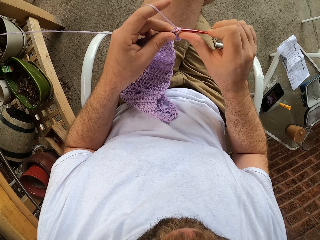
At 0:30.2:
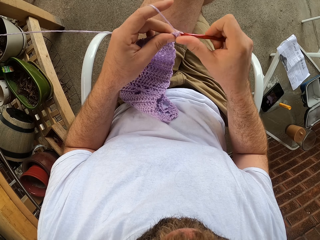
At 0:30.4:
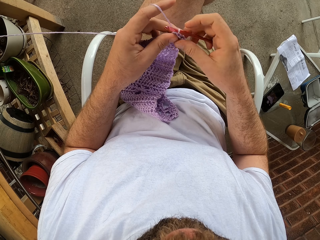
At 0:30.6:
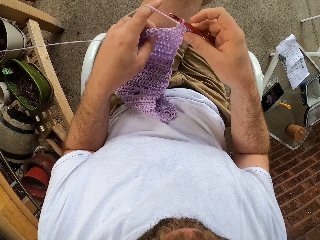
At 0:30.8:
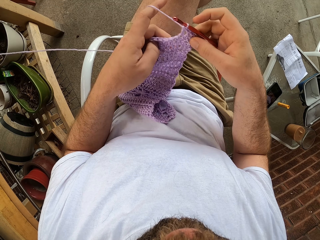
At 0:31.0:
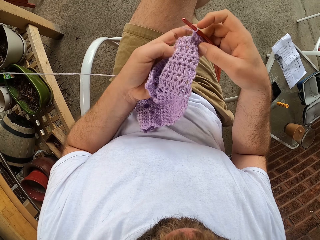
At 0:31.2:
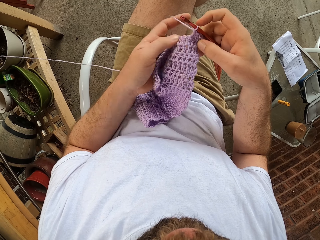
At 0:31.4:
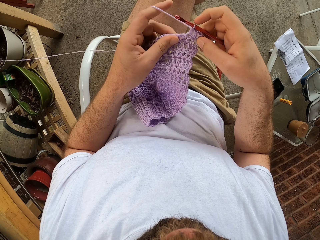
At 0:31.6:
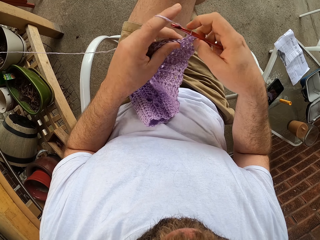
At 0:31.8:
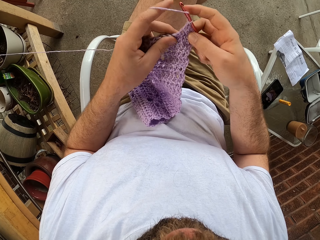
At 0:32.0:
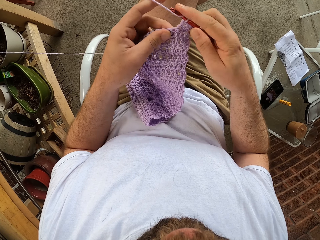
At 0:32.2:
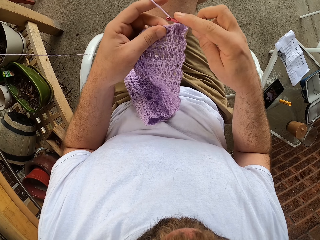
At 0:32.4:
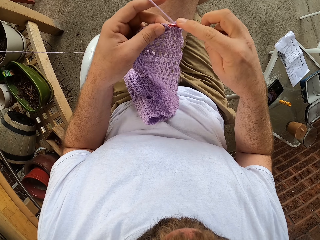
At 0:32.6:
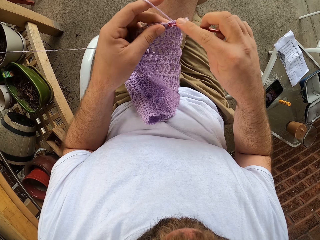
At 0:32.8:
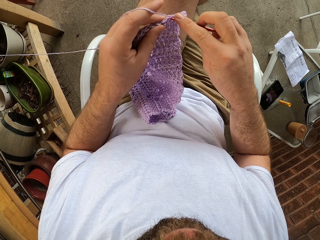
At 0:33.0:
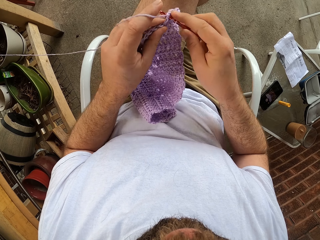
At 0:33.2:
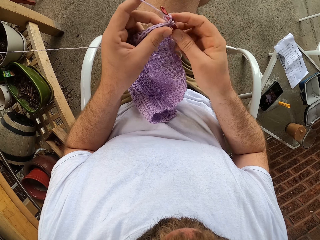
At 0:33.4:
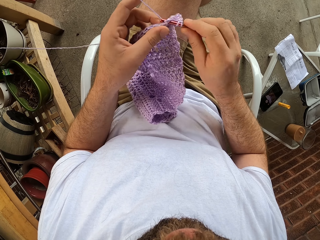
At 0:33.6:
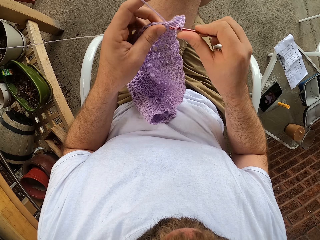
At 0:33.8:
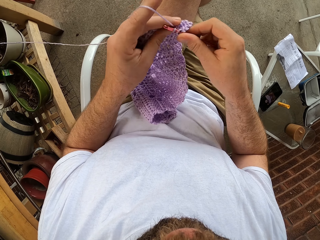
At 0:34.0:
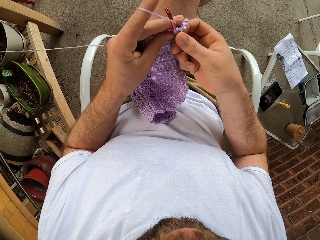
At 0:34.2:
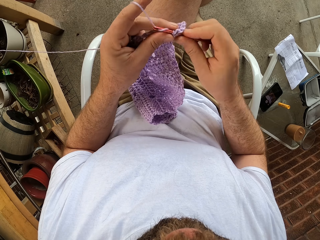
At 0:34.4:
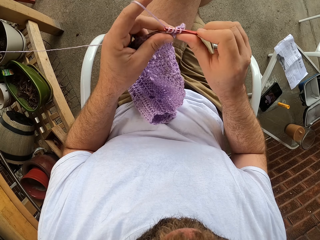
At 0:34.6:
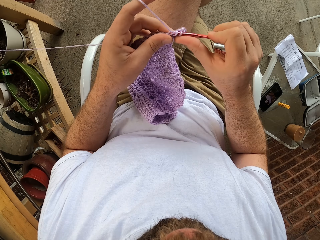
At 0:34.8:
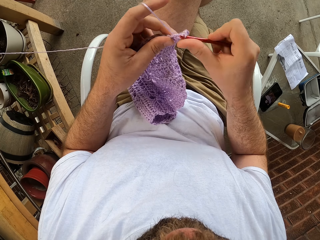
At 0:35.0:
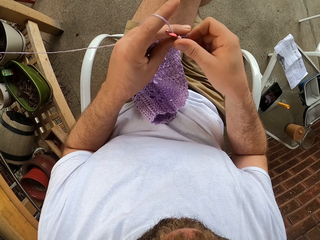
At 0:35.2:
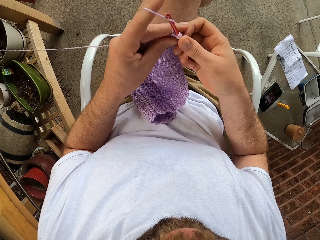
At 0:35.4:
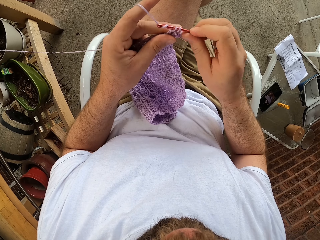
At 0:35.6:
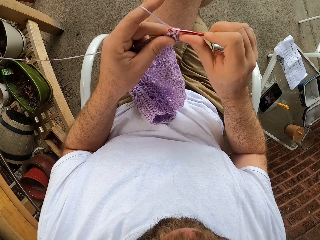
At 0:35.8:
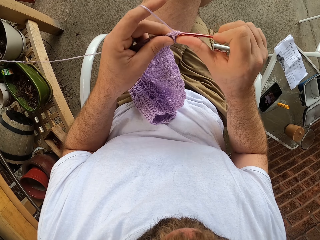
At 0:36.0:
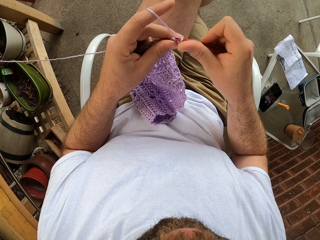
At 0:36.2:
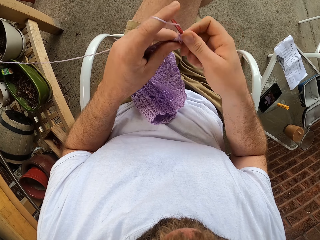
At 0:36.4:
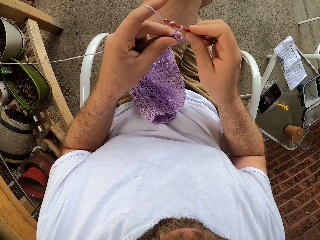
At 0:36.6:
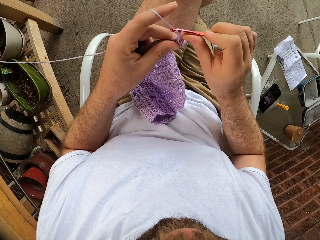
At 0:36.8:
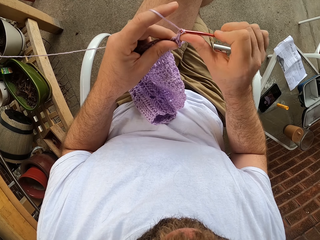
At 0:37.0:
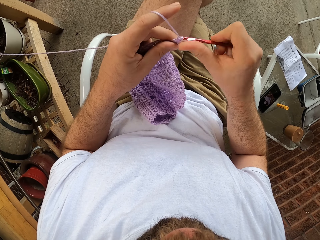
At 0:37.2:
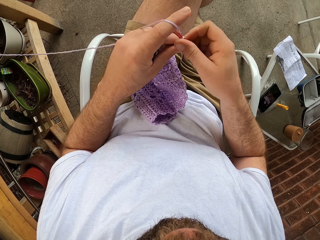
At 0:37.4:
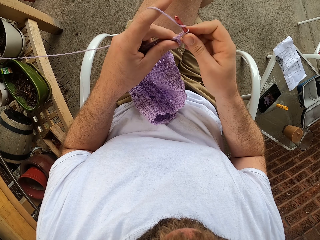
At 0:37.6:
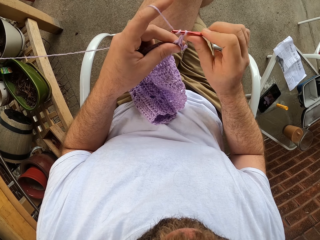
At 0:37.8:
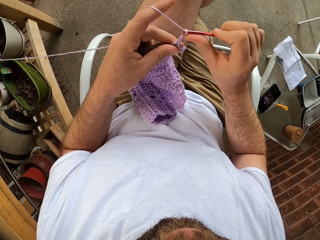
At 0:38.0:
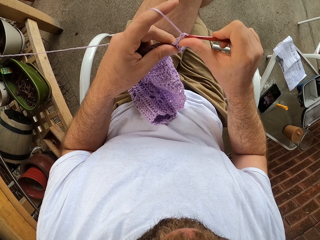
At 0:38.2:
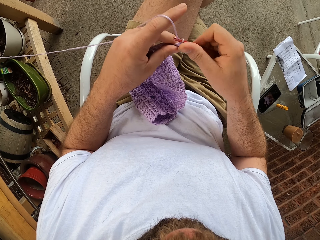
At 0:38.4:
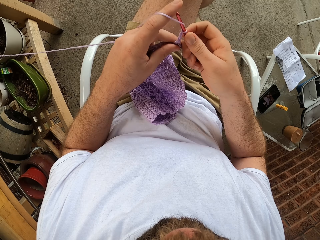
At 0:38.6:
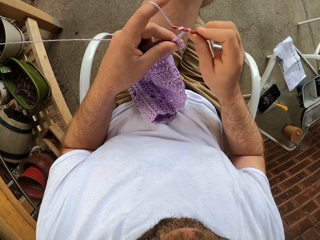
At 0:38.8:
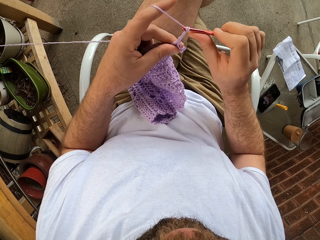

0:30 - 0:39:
The camera wearer straightens the fabric. They crochet.

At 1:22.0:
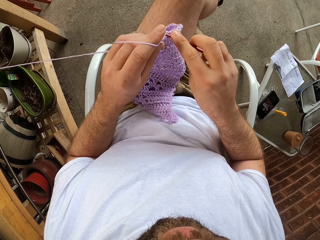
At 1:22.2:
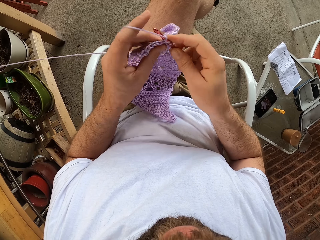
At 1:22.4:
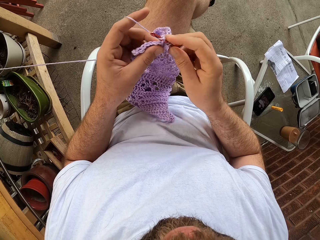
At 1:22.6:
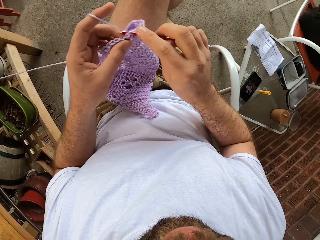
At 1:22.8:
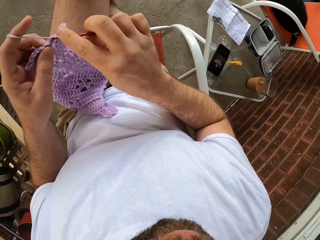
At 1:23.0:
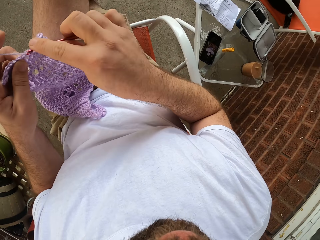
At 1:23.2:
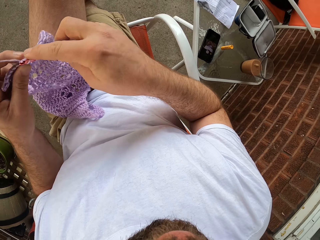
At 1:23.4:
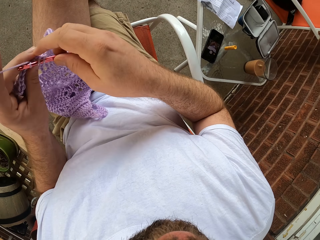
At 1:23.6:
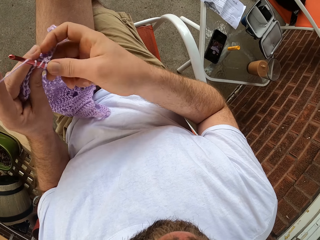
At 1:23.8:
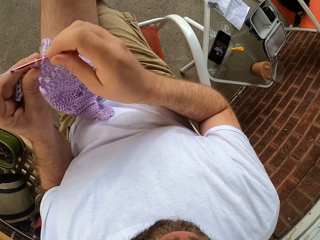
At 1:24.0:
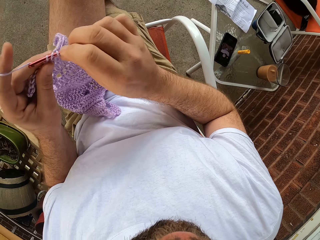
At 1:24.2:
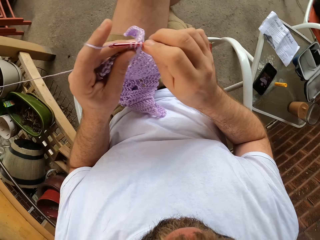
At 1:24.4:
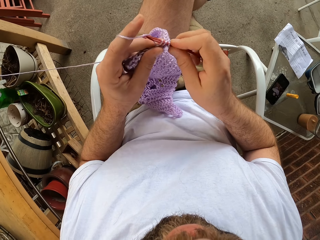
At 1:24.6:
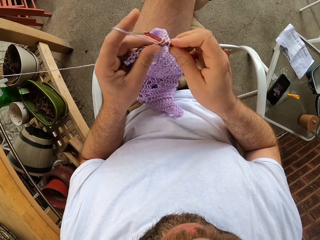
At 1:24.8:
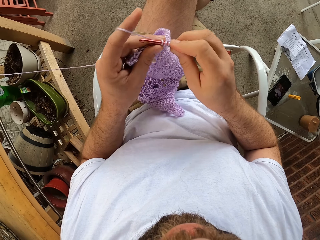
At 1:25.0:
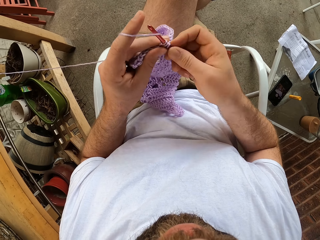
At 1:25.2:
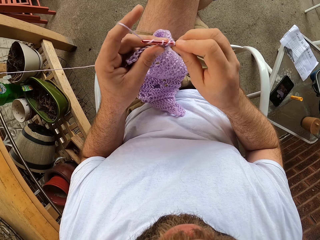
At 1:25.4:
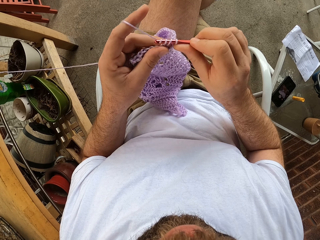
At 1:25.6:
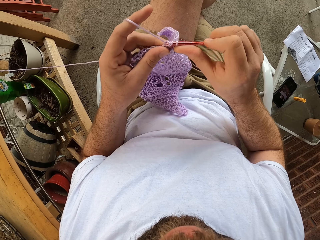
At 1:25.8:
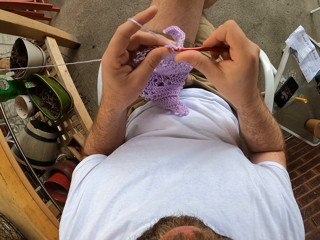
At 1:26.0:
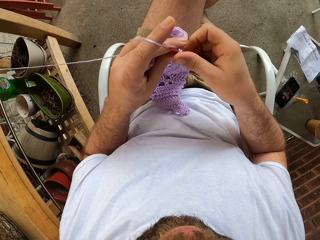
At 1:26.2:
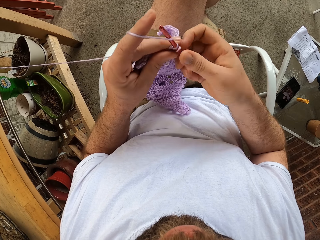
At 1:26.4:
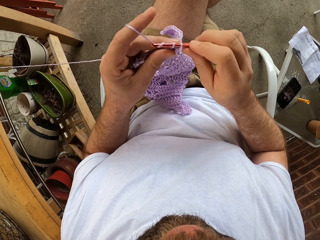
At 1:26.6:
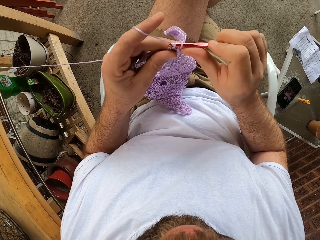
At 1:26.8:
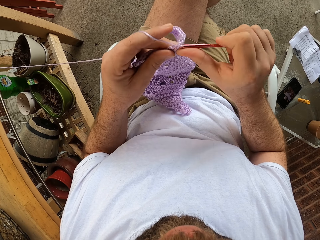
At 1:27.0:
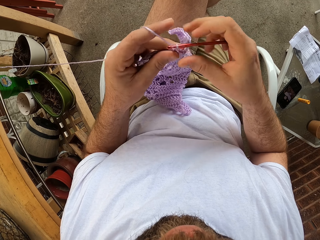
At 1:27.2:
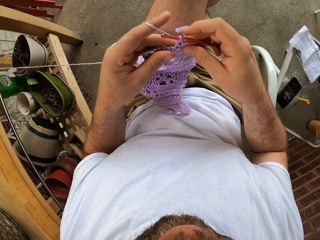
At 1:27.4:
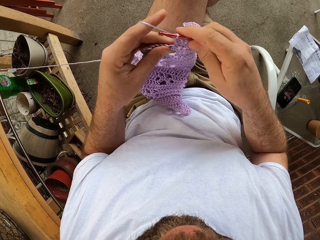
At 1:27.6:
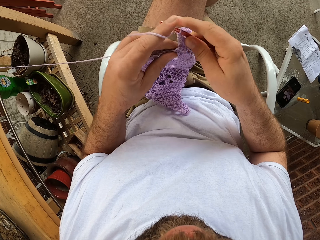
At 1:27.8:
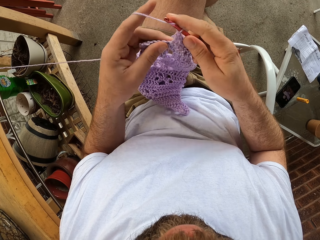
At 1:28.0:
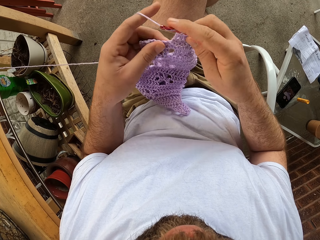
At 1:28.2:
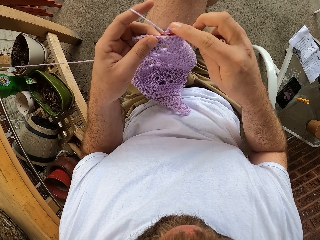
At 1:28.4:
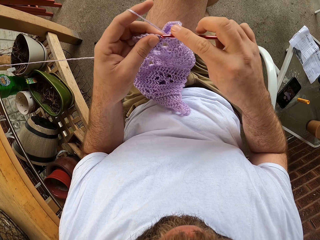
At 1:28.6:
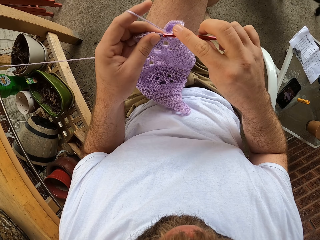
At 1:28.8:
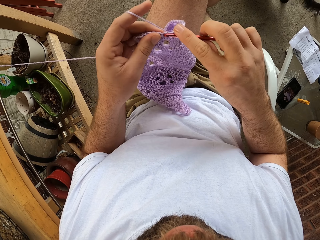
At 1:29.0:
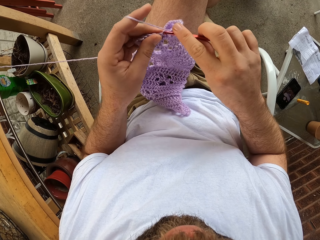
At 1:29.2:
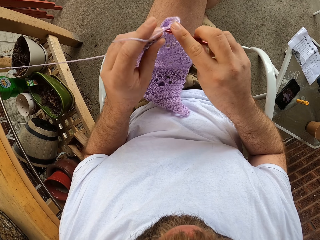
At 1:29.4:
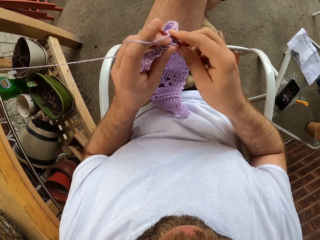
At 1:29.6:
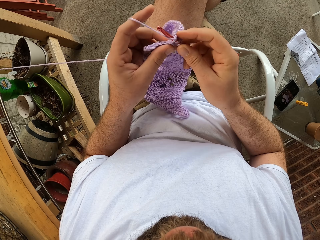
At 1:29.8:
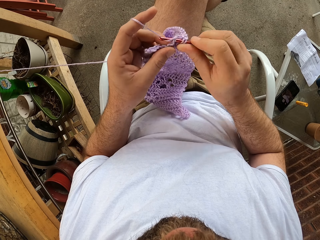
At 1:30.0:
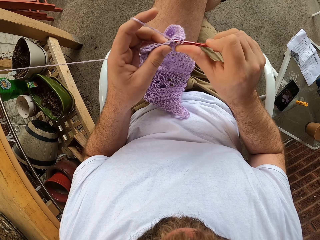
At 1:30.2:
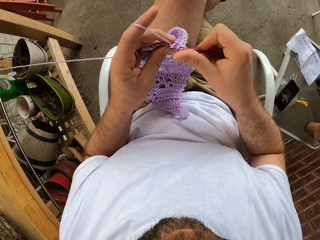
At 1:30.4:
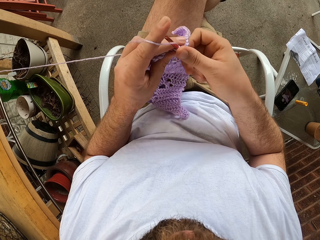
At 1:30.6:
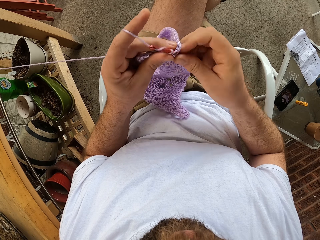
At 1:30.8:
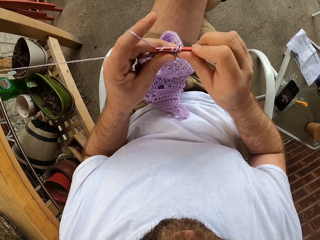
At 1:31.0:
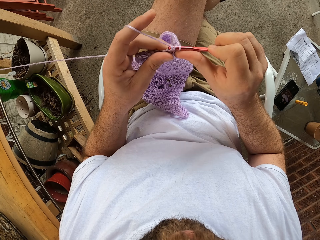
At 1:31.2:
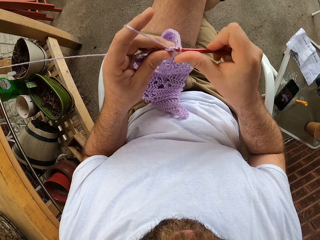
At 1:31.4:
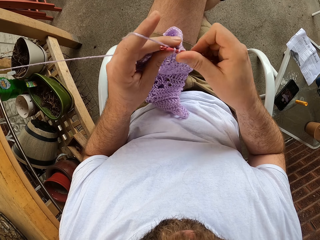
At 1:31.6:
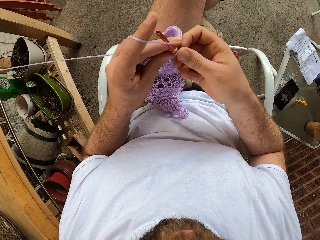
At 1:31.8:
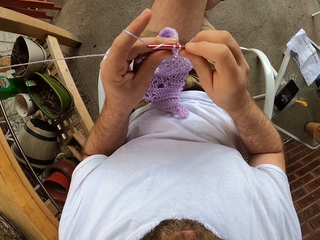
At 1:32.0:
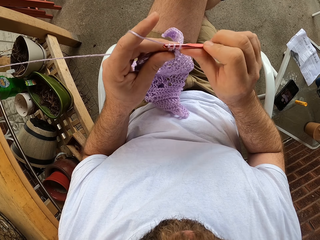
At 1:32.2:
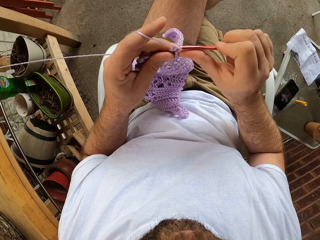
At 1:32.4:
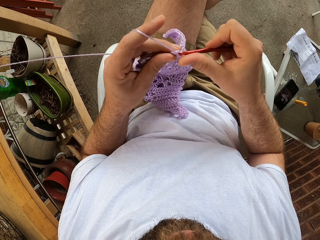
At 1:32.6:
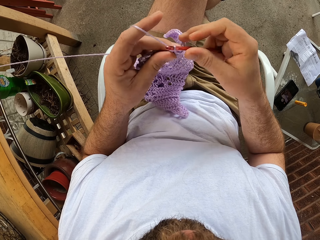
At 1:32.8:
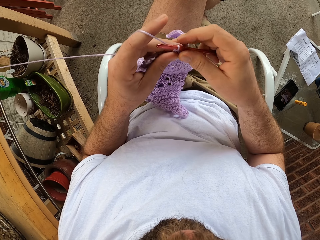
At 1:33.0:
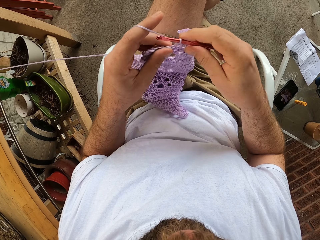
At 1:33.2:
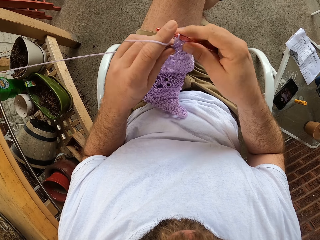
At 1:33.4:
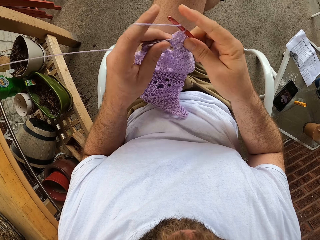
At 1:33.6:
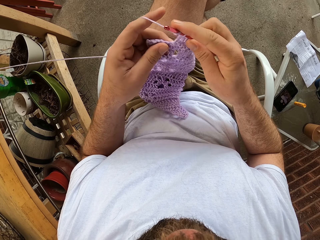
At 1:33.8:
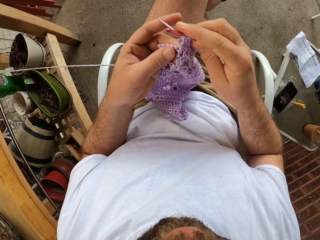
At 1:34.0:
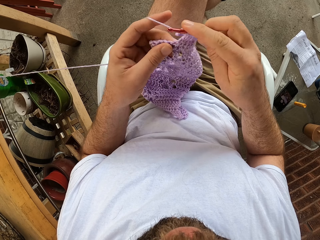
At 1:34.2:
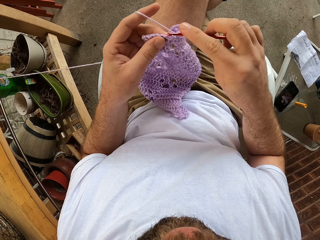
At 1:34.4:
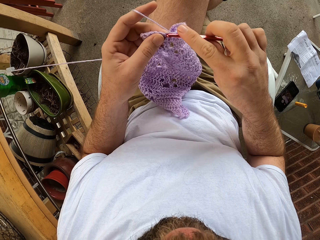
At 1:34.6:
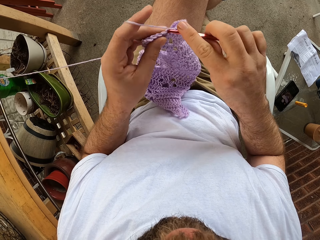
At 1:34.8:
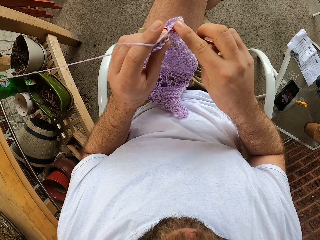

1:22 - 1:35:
The camera wearer looks at the mobile phone. A person passes by. The camera wearer crochets.
